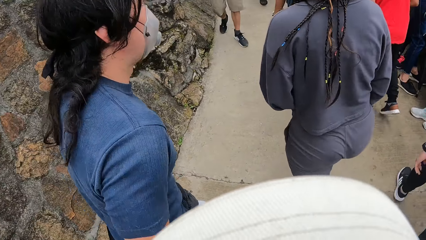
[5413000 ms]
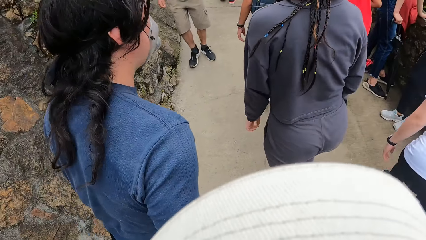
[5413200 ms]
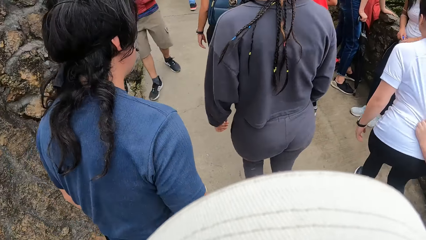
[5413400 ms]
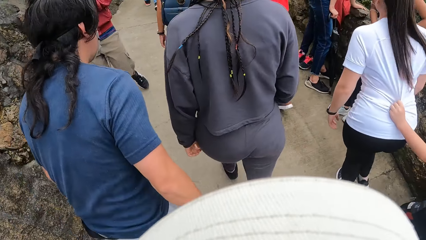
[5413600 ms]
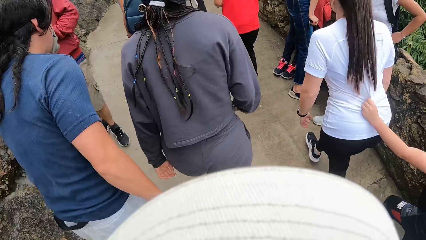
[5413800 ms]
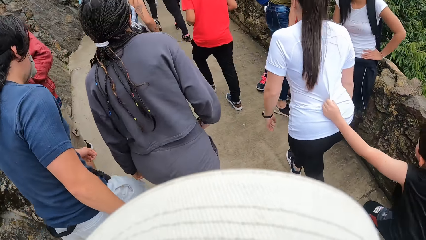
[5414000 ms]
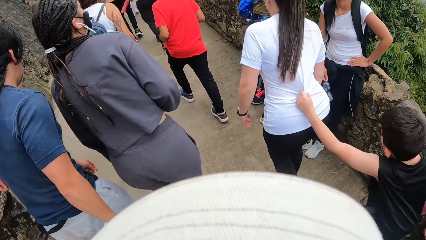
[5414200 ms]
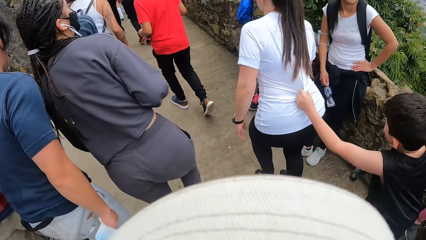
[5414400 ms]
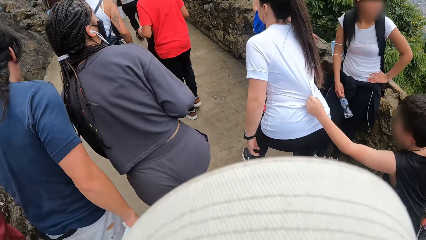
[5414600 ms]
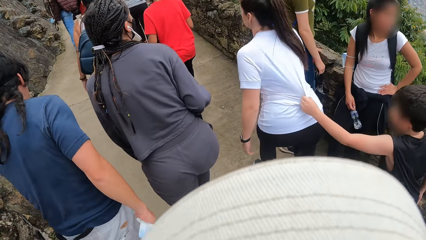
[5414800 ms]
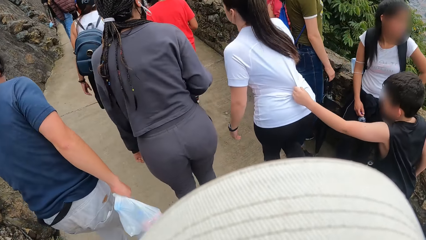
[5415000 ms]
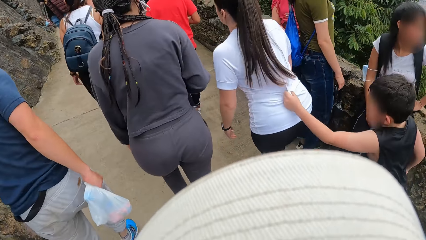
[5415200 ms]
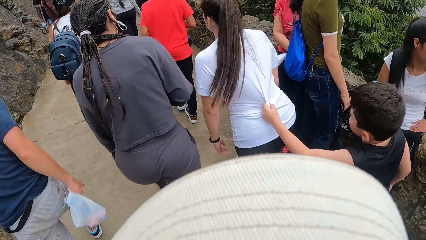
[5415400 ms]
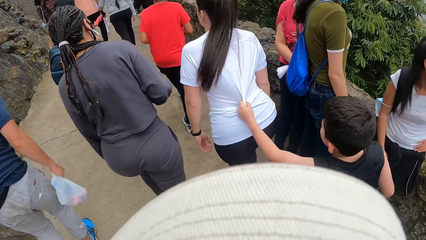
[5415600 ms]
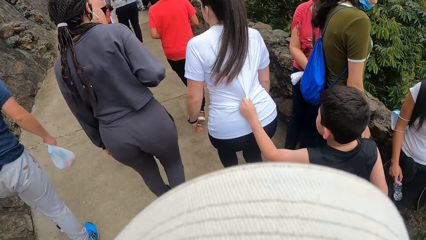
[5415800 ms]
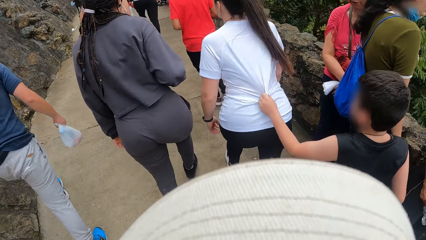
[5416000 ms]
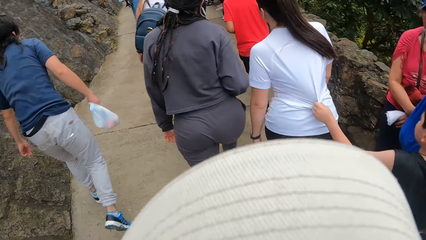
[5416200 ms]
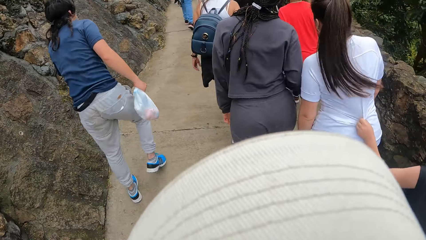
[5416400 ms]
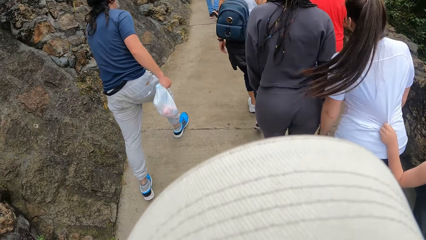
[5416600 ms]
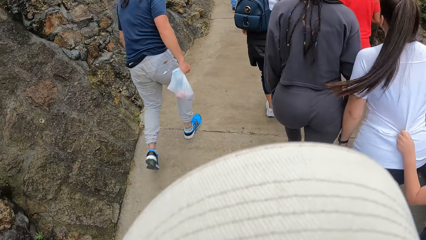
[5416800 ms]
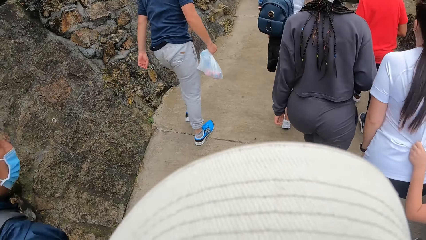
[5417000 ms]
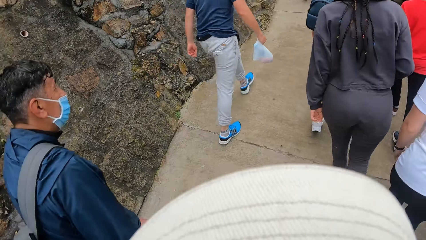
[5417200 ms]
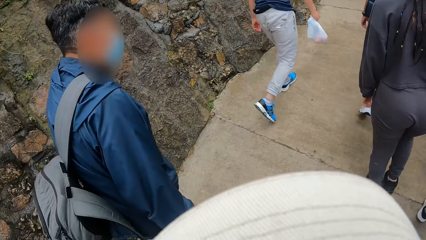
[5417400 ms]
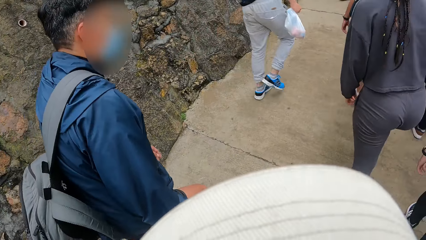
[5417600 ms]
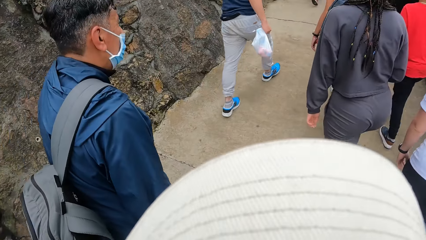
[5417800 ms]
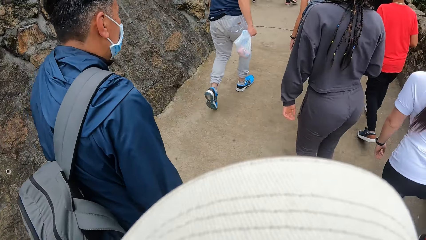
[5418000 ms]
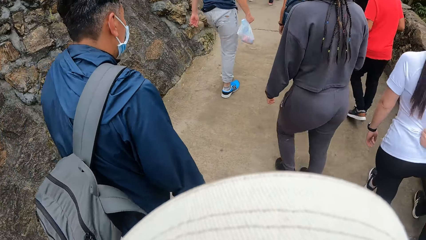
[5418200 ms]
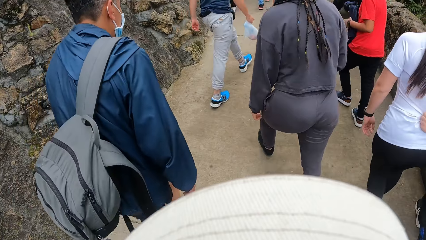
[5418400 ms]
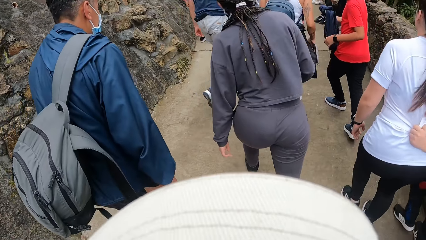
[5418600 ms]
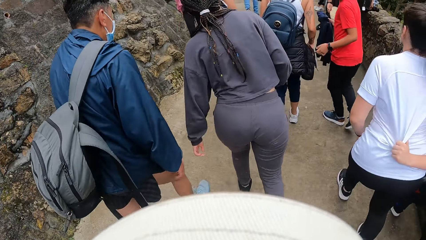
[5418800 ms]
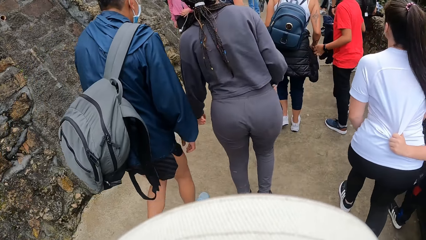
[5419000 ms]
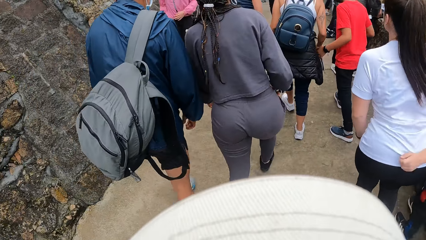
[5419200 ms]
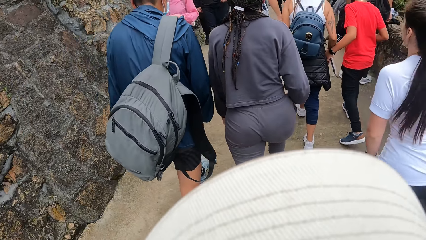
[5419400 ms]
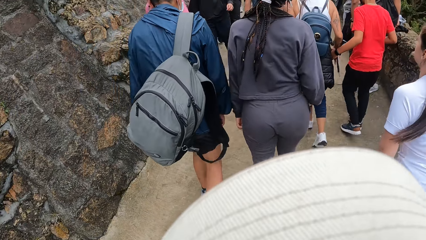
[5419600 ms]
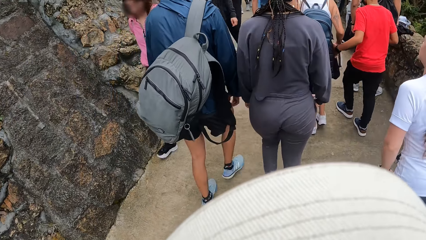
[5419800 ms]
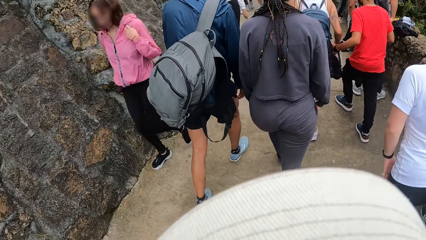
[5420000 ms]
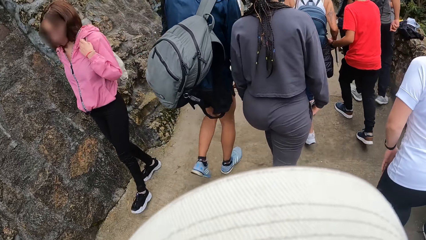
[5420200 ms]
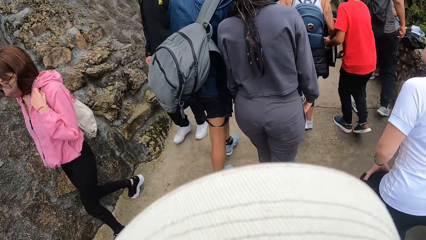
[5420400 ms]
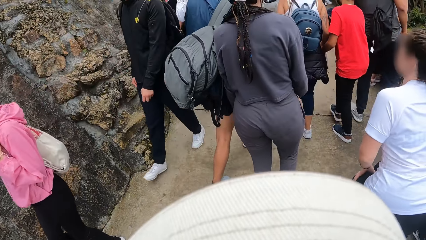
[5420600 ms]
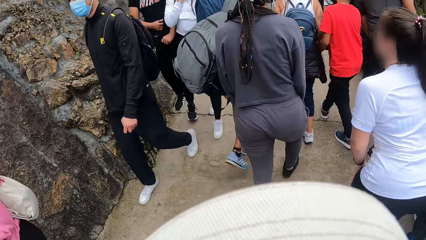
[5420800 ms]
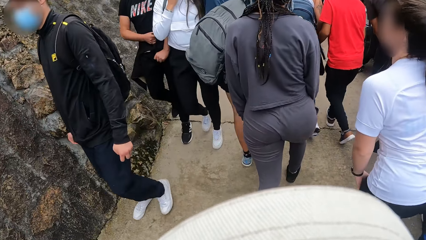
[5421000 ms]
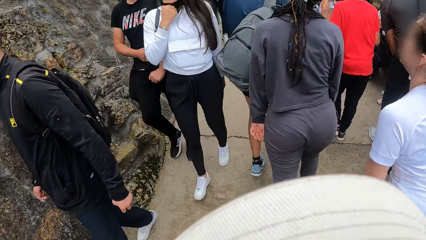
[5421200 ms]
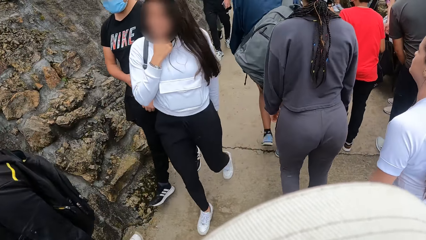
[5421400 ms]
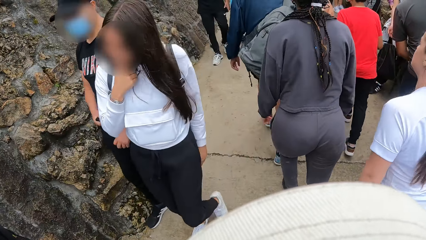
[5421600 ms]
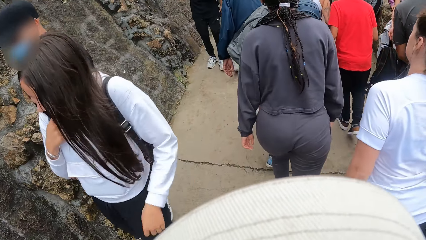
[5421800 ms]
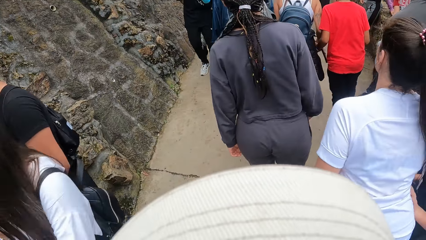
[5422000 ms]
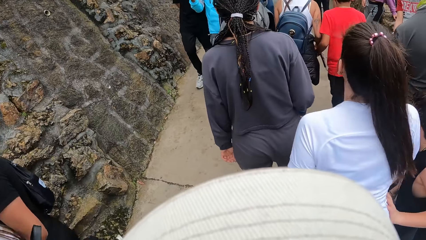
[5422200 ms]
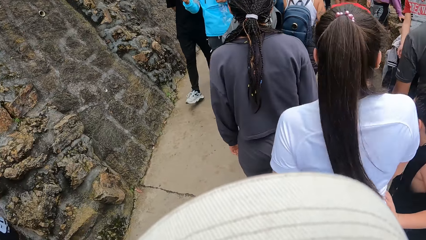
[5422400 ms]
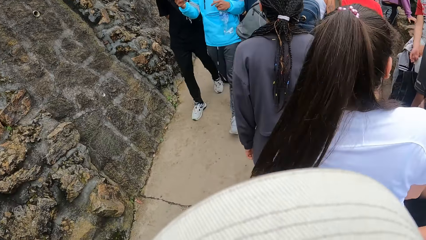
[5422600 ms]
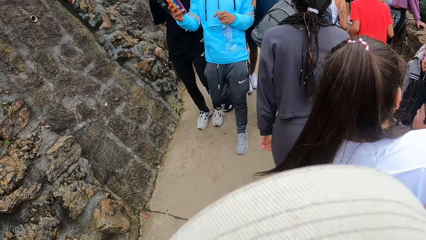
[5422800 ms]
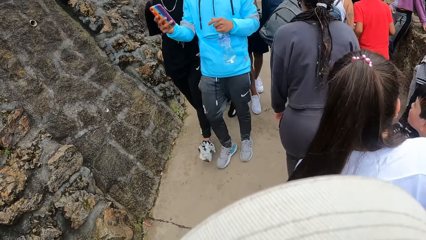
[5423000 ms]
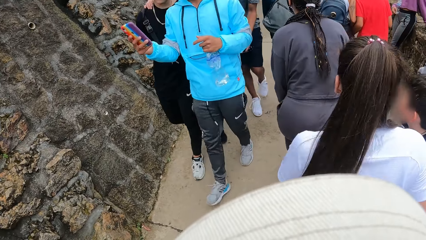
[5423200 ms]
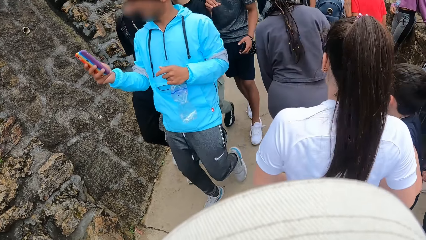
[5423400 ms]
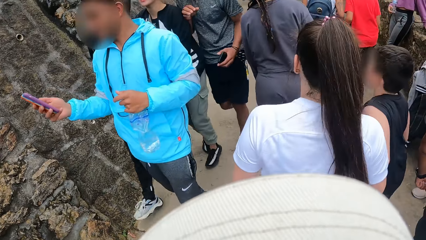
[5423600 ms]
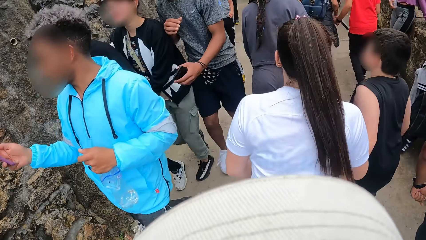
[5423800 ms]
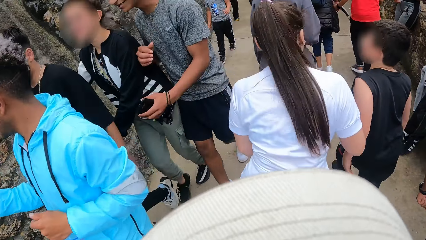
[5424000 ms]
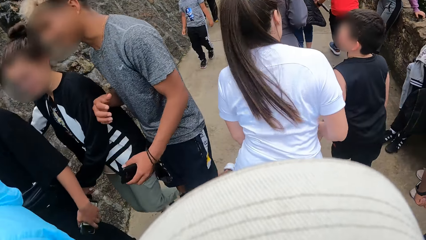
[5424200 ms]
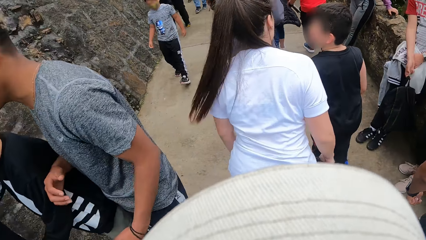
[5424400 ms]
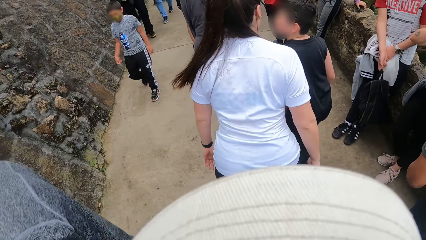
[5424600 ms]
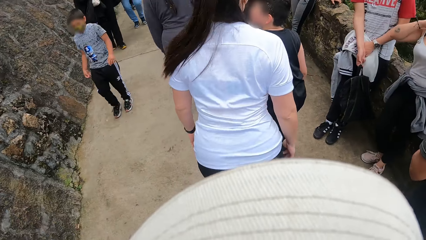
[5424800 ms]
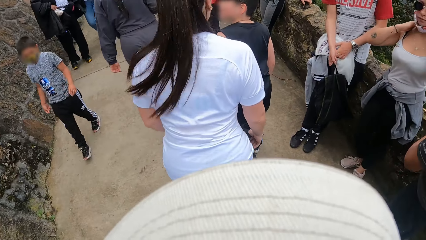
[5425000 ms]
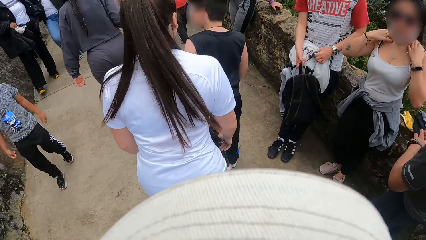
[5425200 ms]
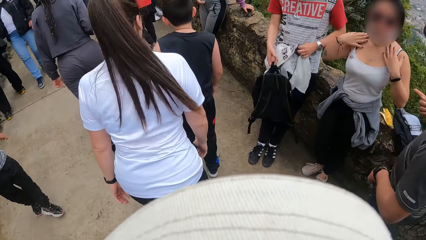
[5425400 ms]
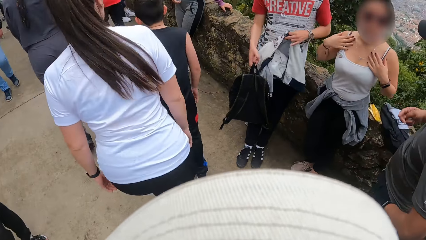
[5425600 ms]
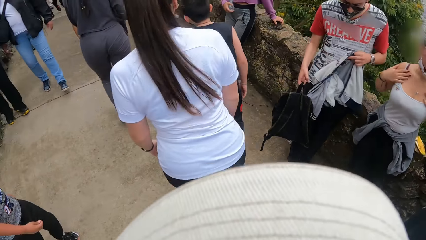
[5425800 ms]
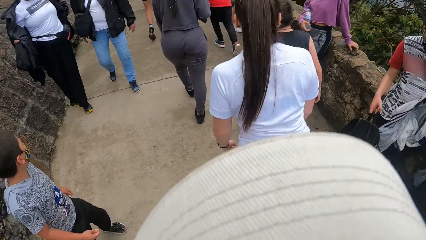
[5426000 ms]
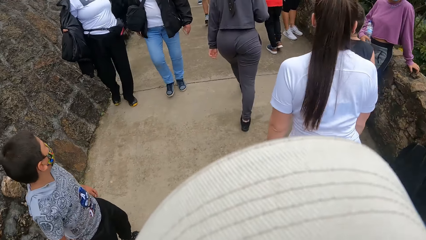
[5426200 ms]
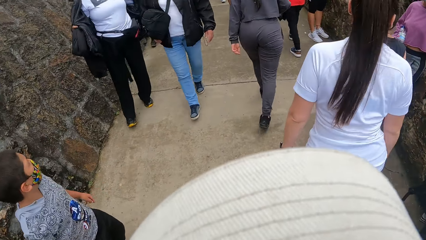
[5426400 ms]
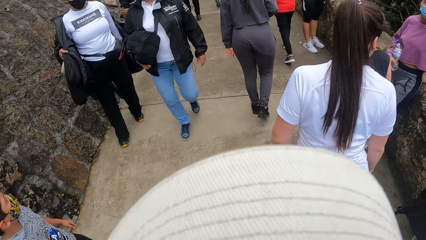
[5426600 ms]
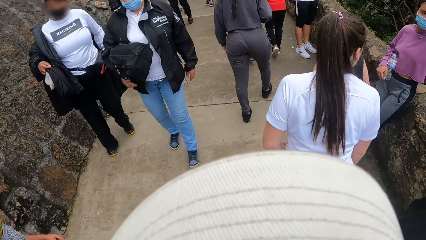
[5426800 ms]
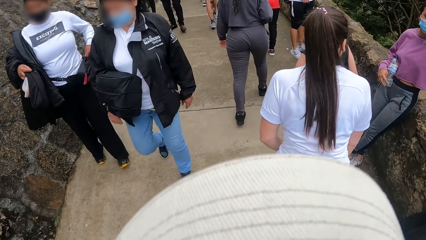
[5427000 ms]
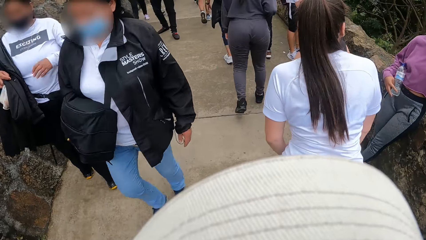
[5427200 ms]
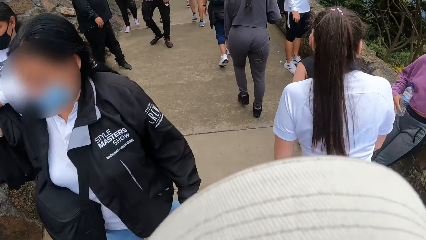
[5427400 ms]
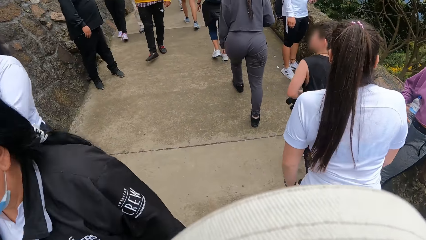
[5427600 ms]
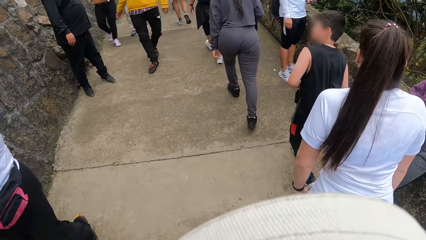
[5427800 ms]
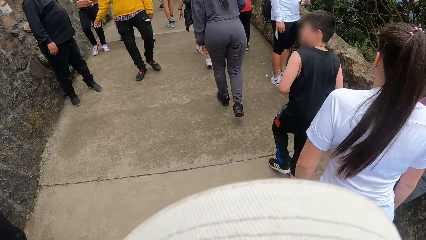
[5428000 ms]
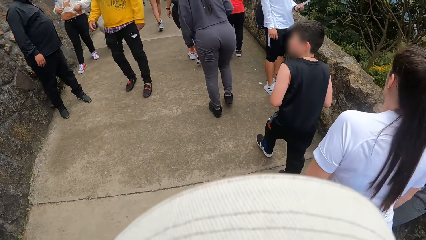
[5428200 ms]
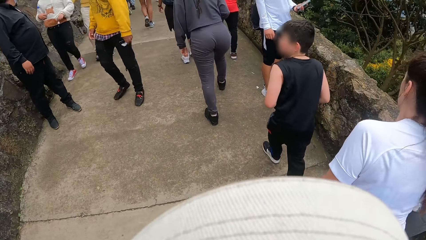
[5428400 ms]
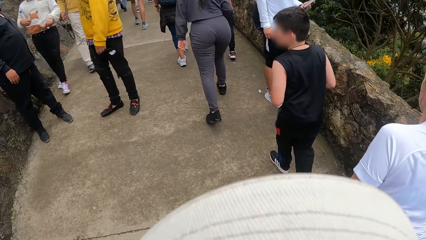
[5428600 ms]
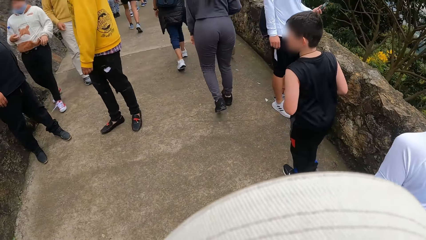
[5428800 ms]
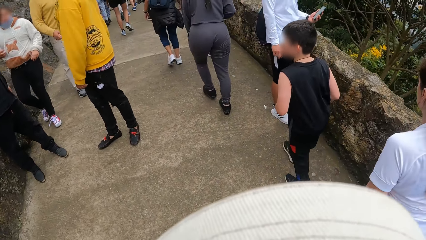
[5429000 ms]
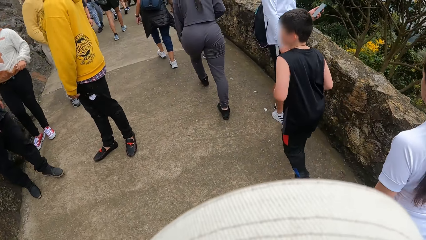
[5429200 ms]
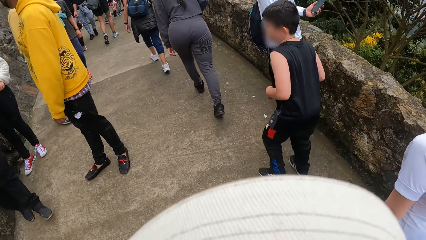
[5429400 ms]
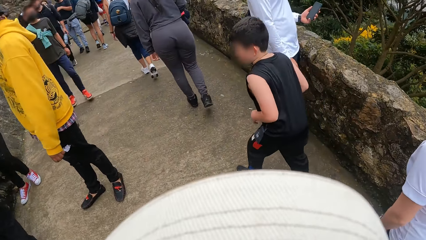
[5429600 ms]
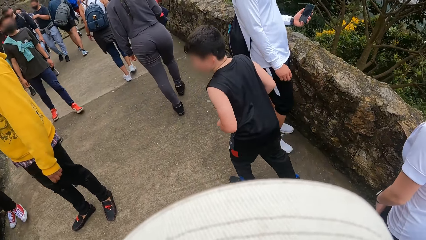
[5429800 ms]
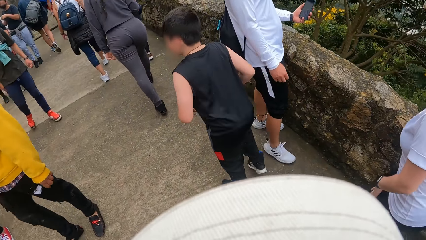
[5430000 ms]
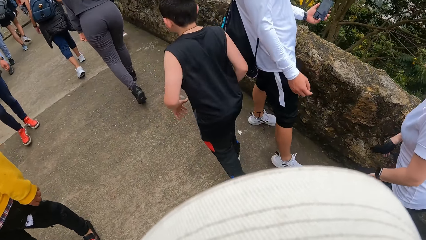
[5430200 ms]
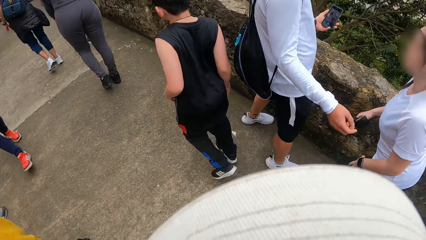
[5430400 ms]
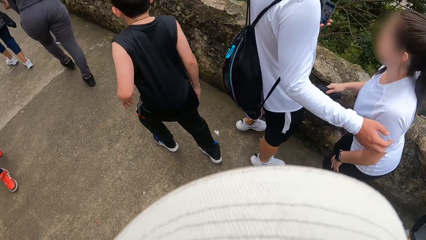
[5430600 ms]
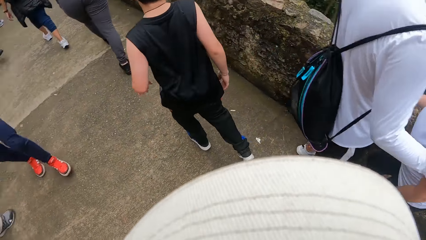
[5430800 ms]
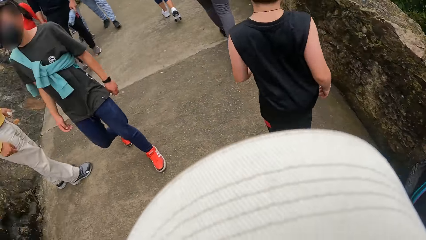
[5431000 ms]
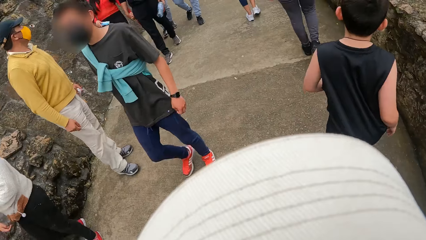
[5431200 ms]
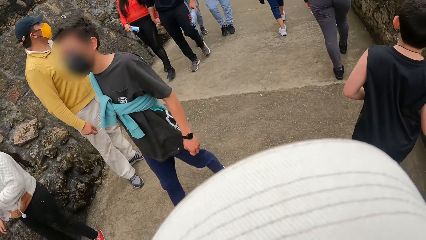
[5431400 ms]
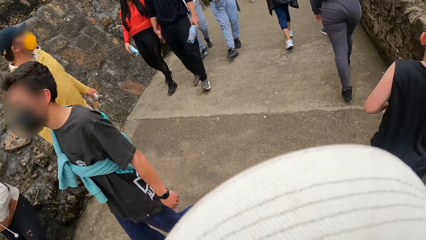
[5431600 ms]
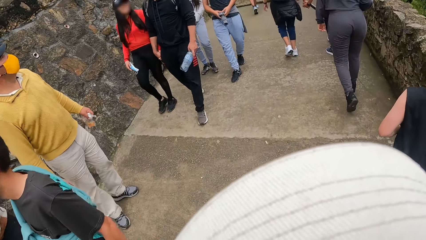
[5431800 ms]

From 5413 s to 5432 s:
A man walks past the camera wearer. The camera wearer walks past a group of people.
